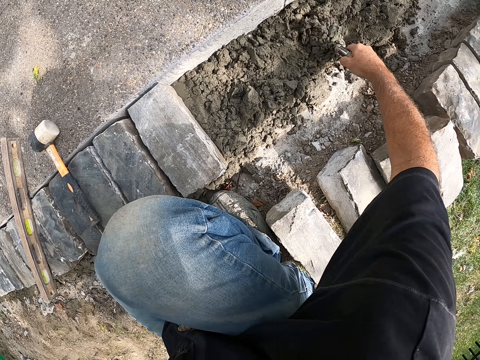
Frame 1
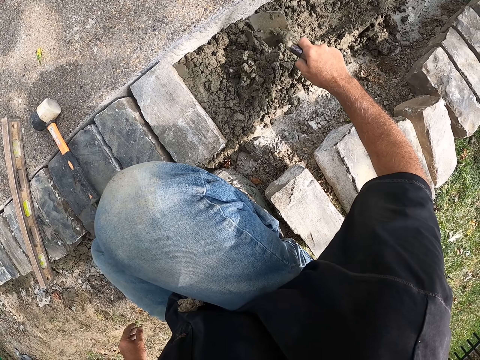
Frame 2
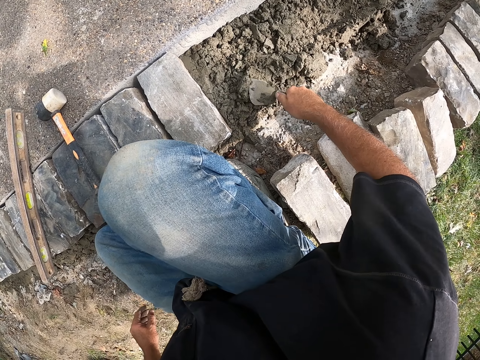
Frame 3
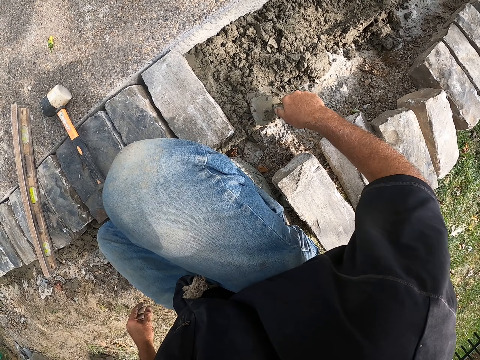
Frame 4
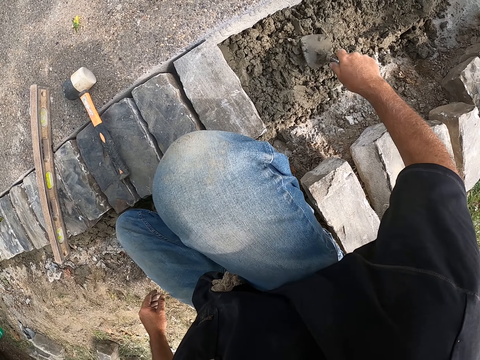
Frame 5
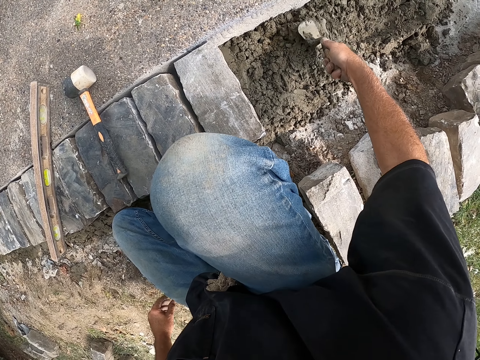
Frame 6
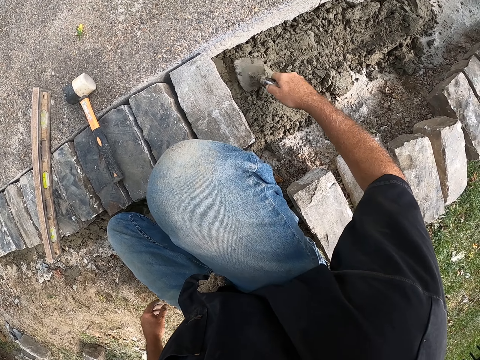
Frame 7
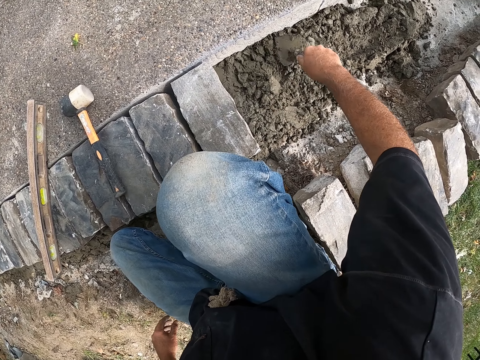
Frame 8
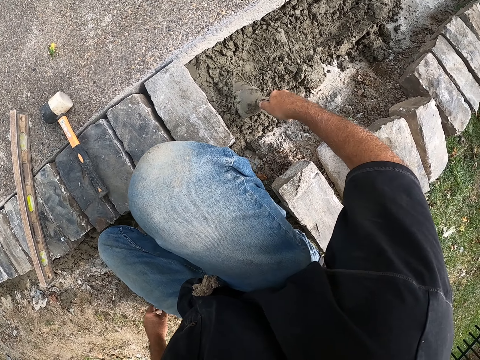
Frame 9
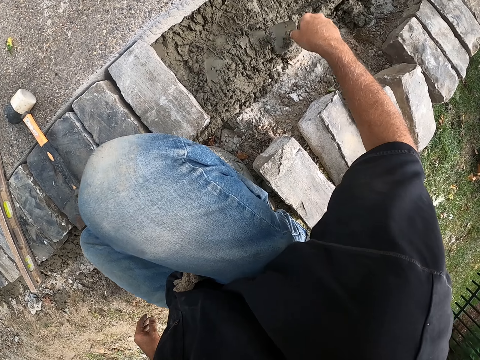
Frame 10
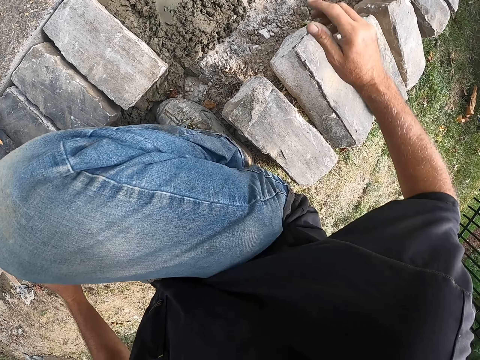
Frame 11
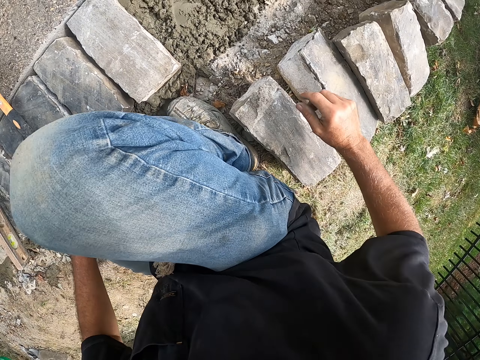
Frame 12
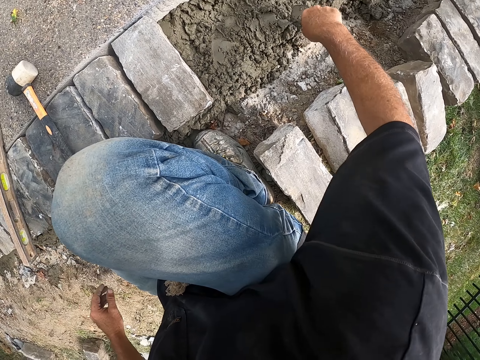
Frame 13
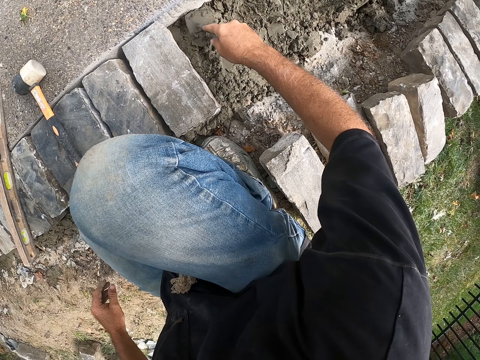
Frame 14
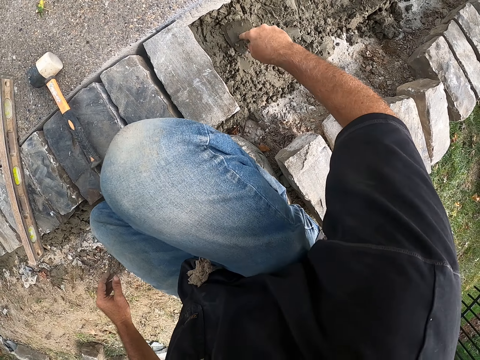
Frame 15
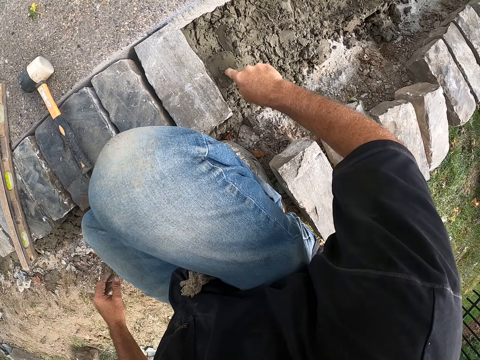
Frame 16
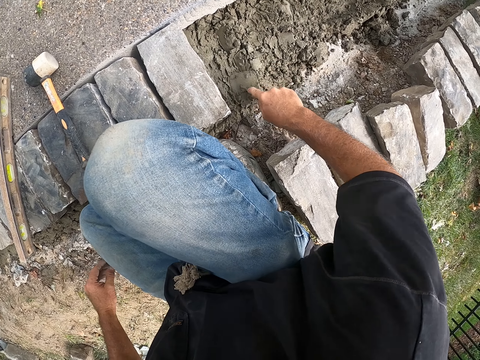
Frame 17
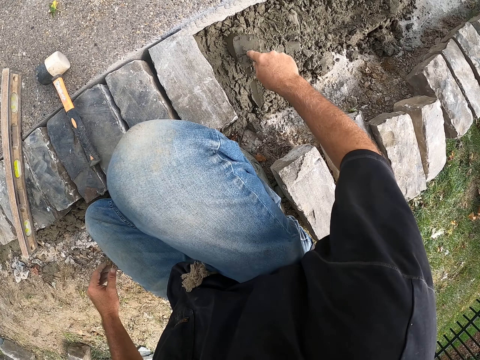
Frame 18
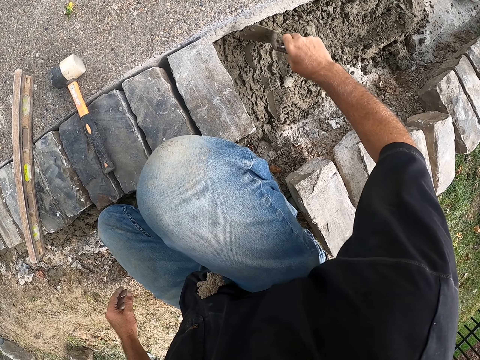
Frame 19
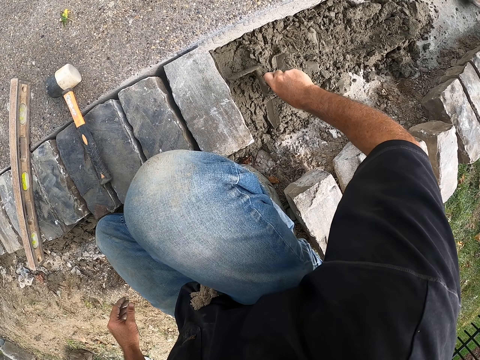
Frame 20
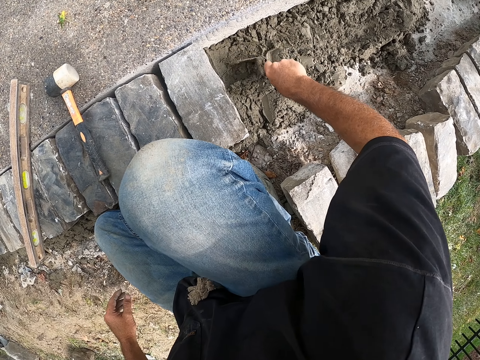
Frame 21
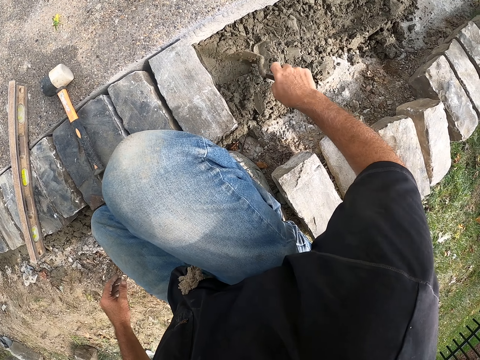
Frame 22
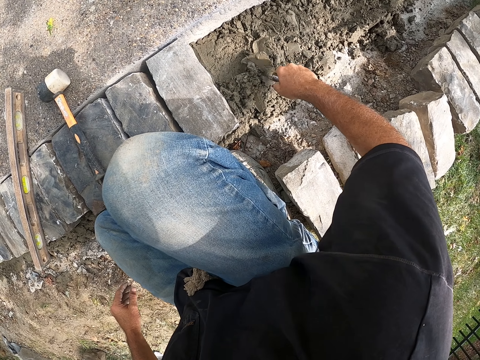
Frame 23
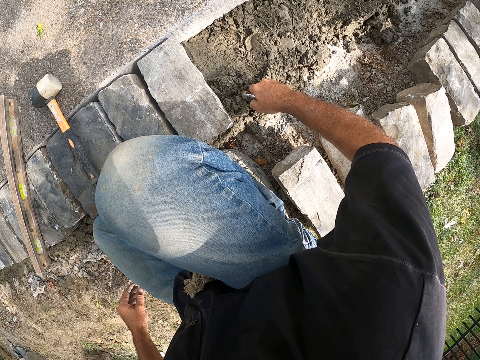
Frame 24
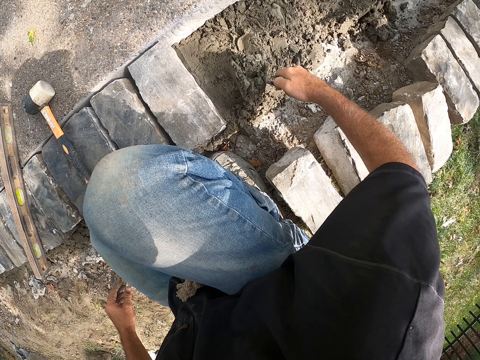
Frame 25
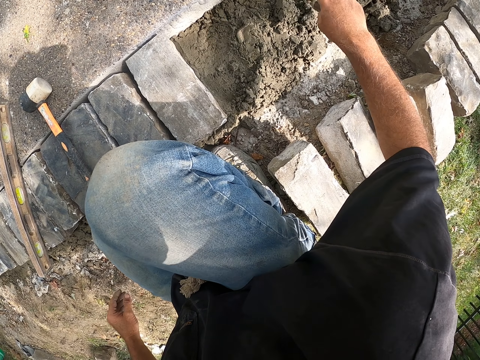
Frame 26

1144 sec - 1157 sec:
The camera wearer puts down a trowel. They mix cement on the ground.

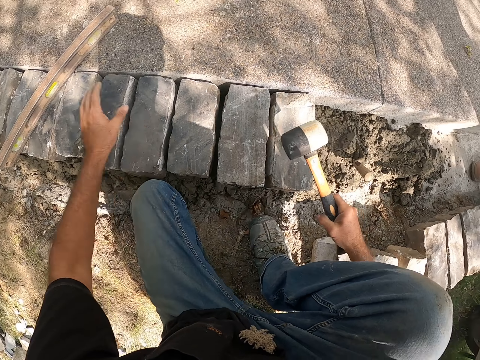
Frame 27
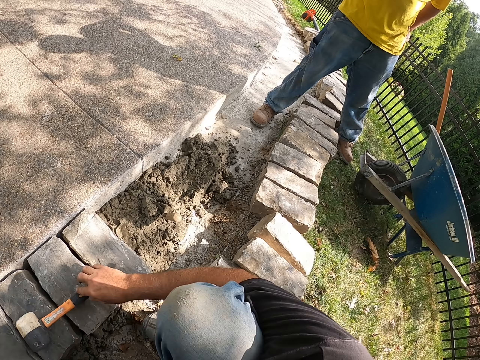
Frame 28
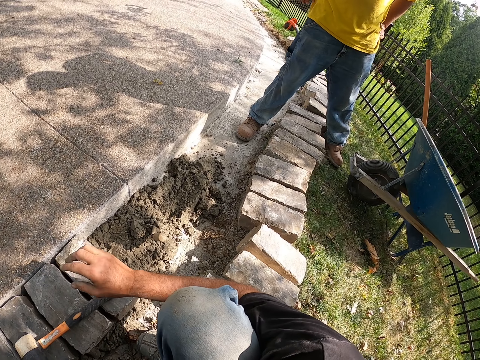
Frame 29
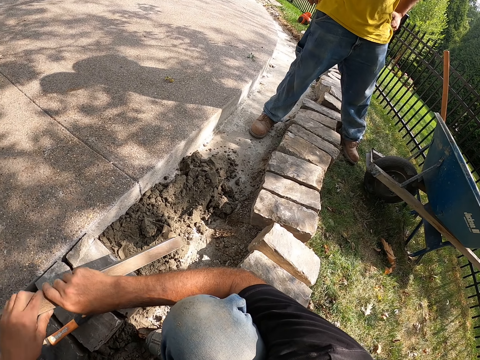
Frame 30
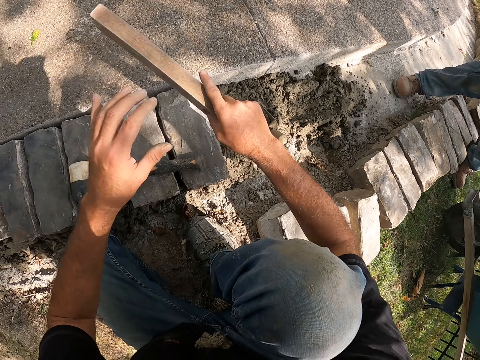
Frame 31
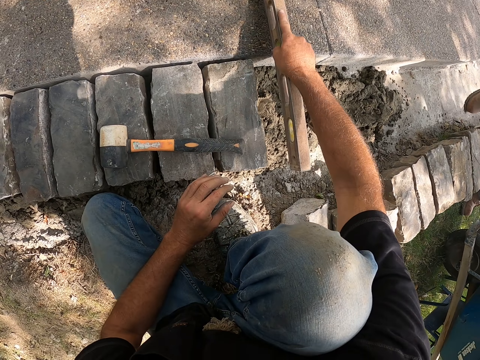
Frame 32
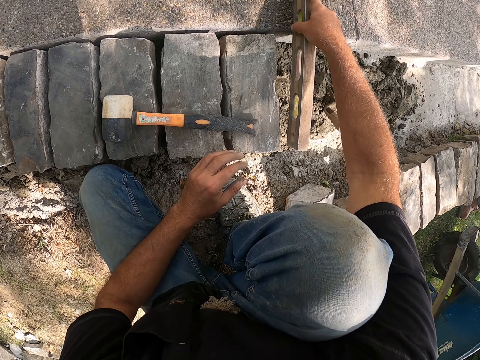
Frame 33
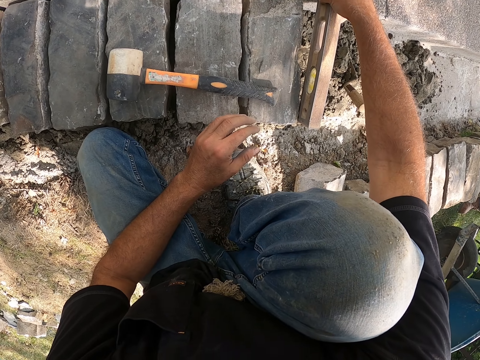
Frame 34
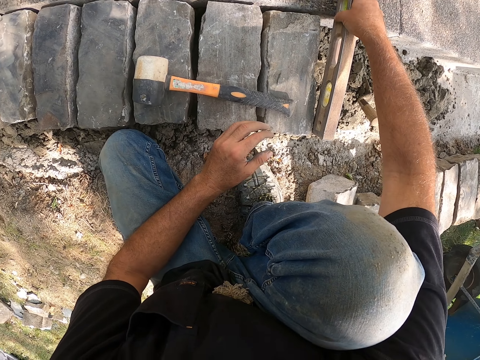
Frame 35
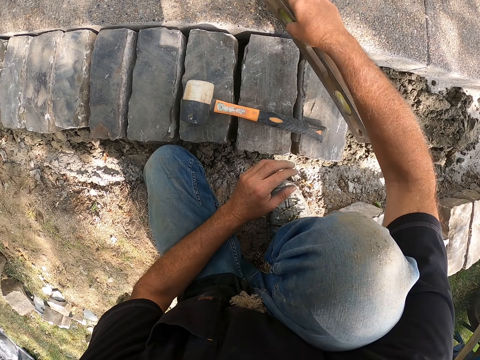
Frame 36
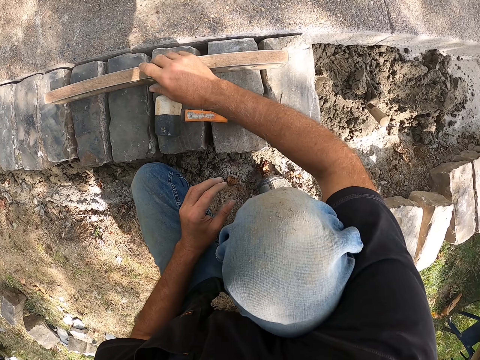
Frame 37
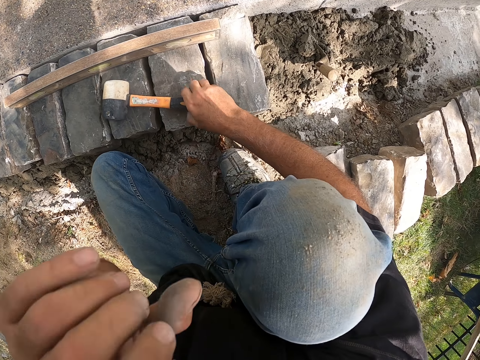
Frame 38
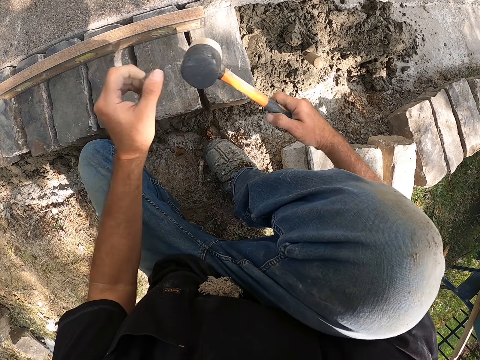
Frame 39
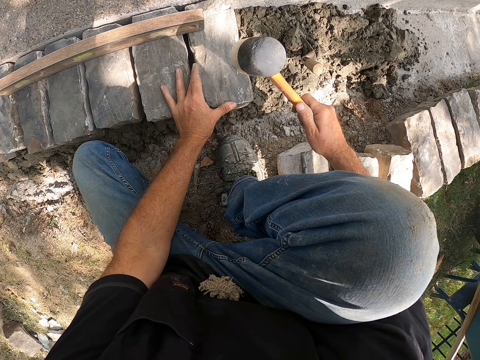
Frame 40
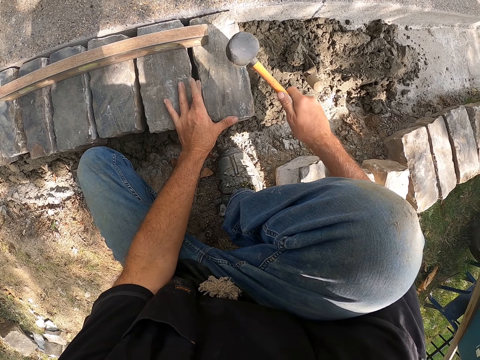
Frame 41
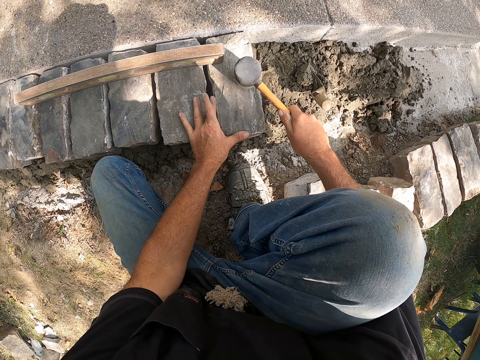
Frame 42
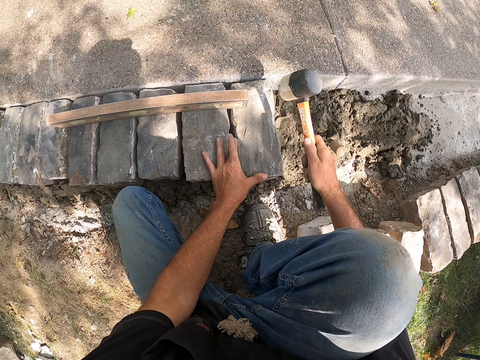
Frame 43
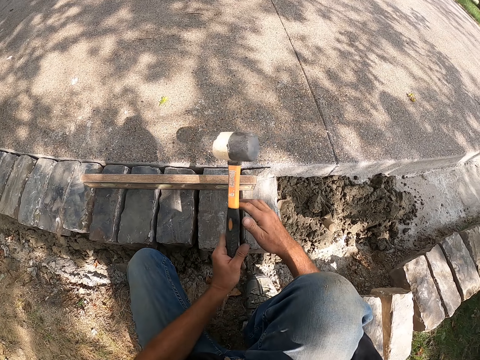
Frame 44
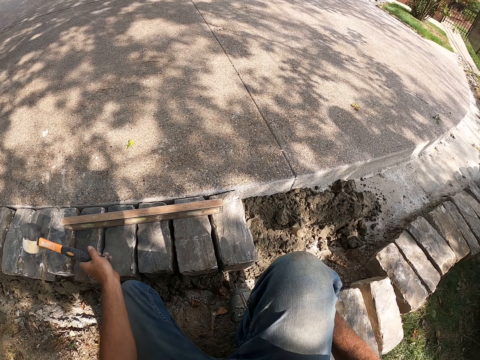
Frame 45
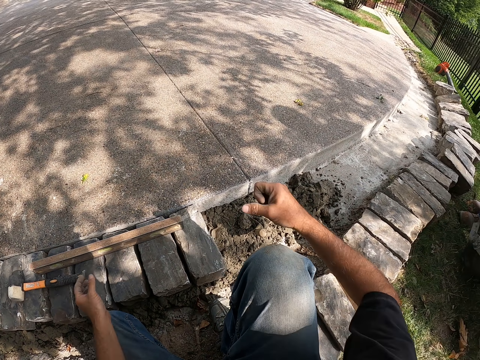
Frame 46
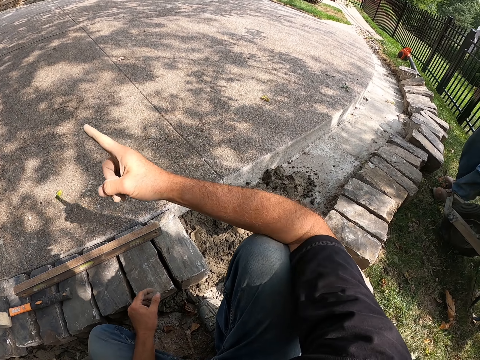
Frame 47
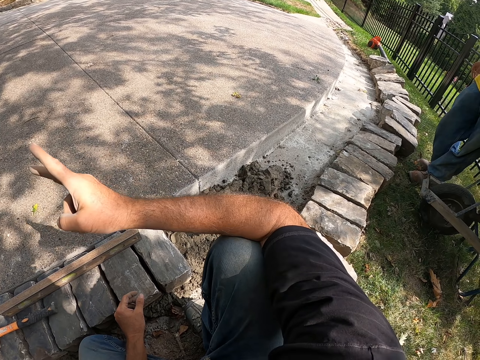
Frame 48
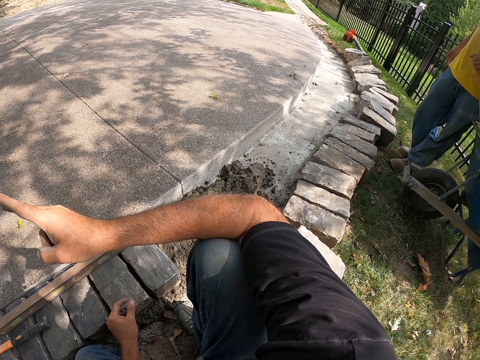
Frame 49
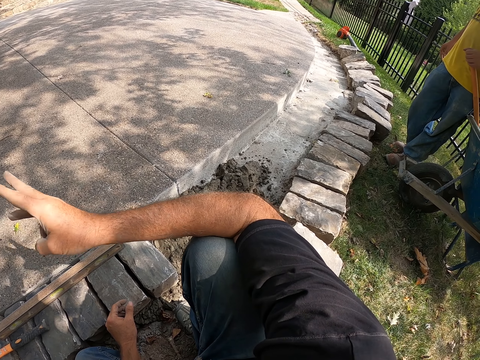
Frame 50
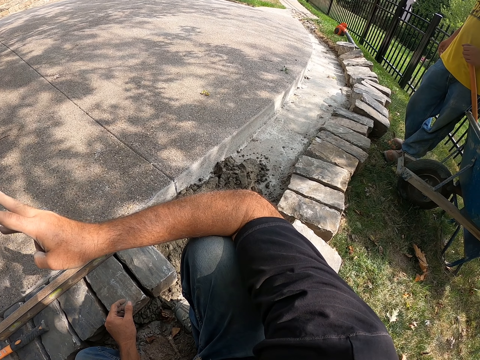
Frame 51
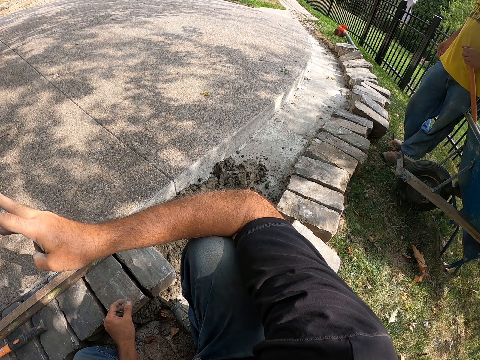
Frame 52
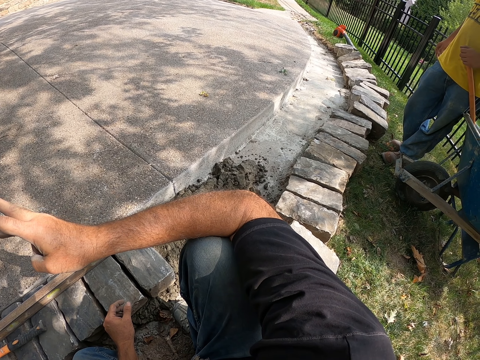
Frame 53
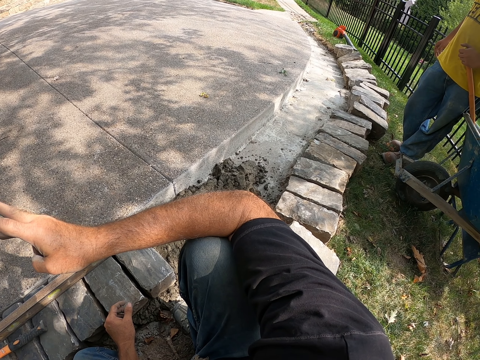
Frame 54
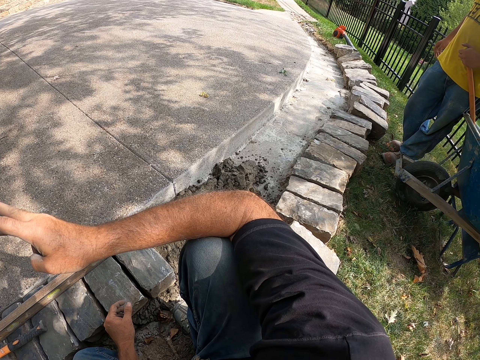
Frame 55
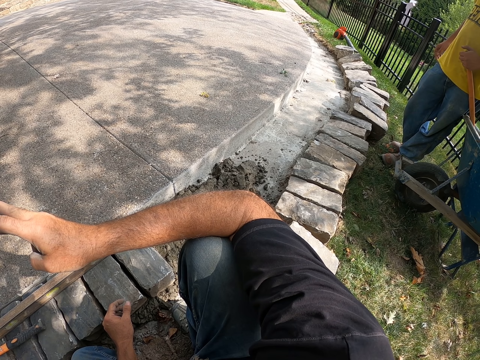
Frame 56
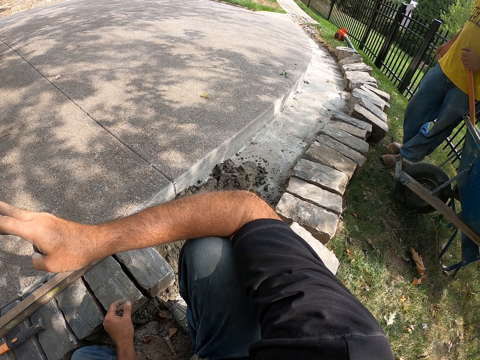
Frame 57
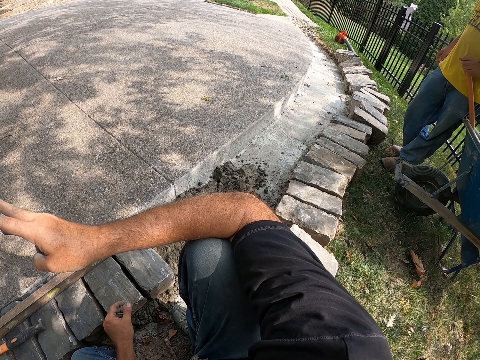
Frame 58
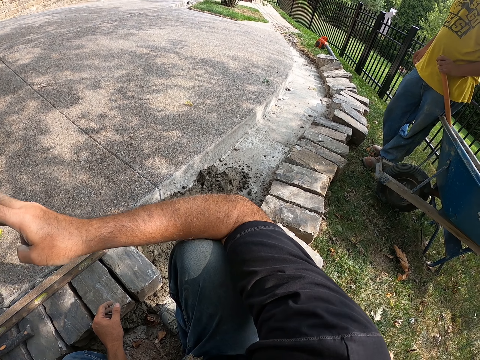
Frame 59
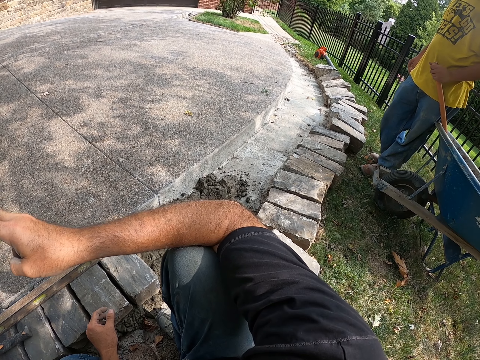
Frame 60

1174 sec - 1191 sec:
The camera wearer puts down a hammer. He measures a block with a meter level. He puts down the meter level. He picks up the hammer. He hits the block with the hammer. He puts down the hammer. He stretches his hand forward. He points at something. A man looks around a construction site. The camera wearer looks around the construction site.
